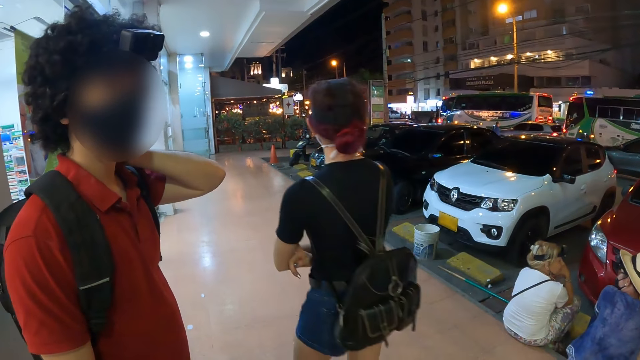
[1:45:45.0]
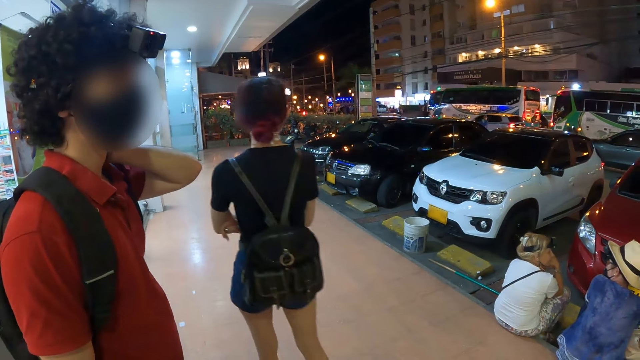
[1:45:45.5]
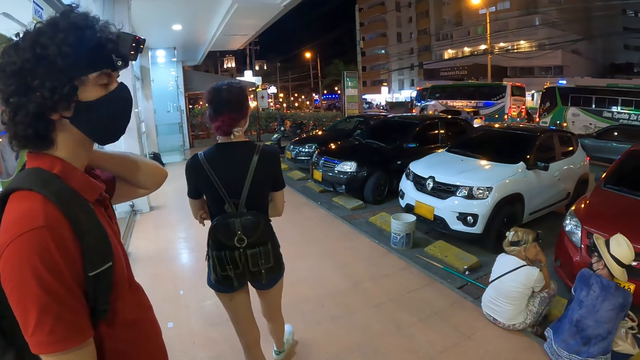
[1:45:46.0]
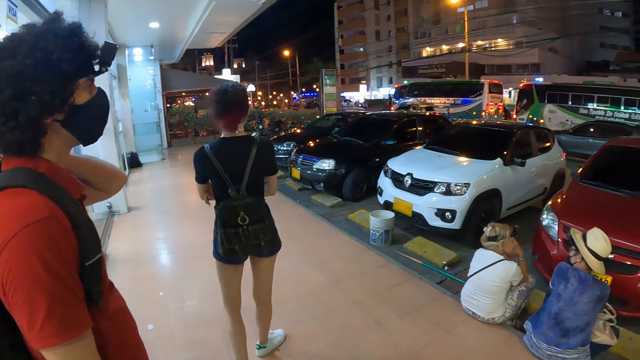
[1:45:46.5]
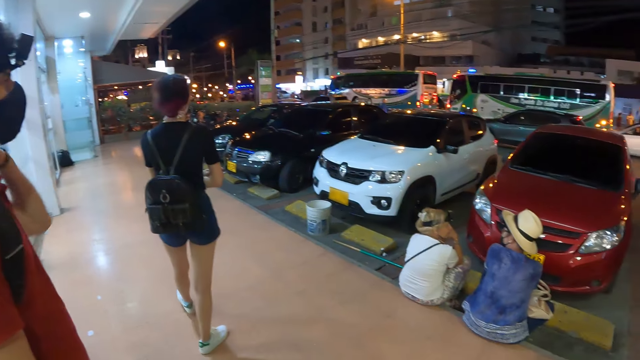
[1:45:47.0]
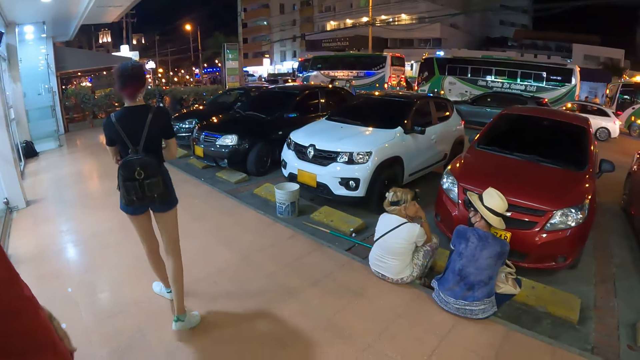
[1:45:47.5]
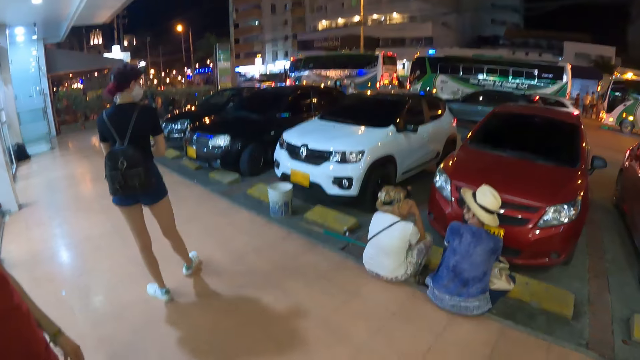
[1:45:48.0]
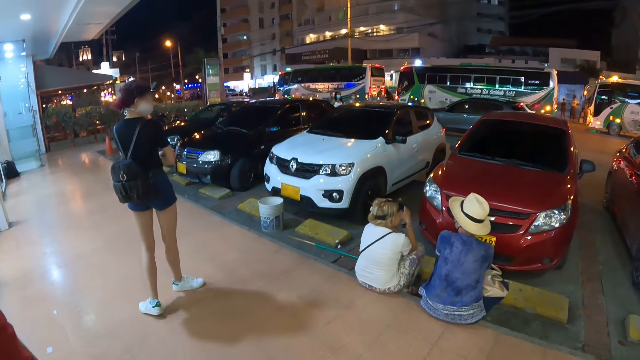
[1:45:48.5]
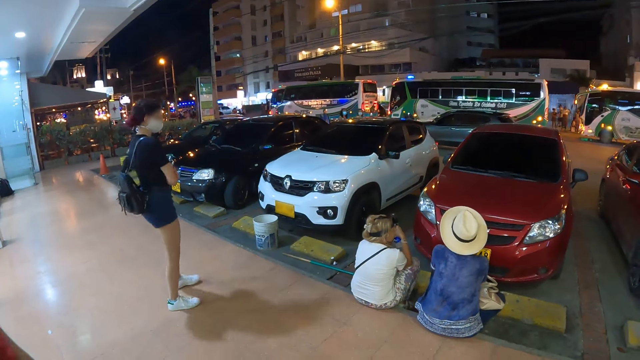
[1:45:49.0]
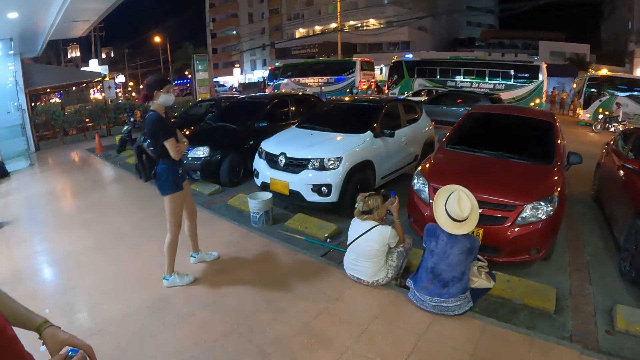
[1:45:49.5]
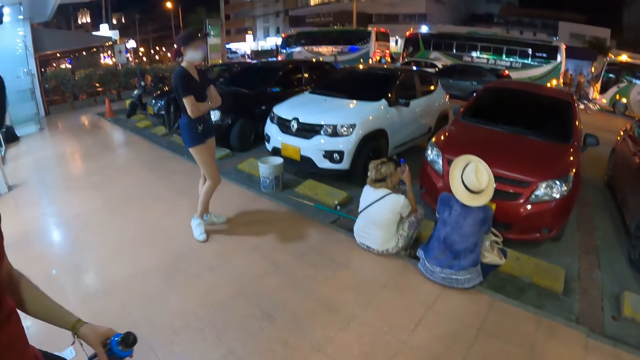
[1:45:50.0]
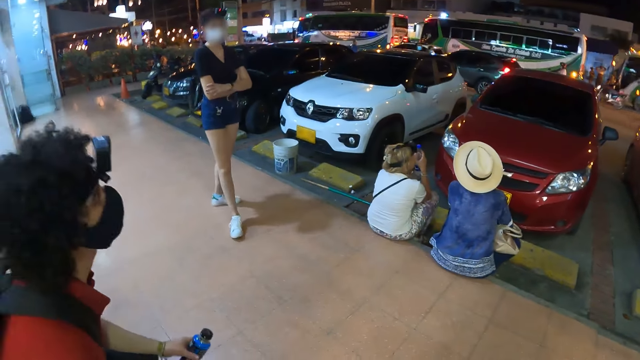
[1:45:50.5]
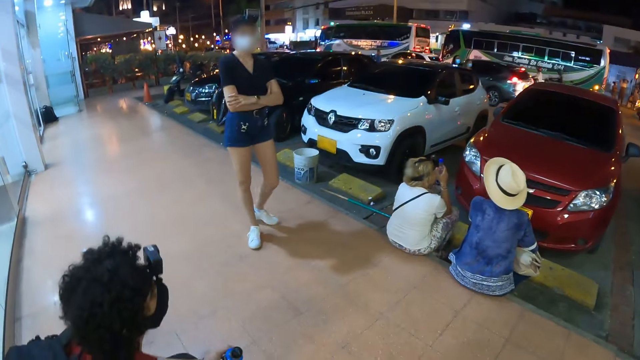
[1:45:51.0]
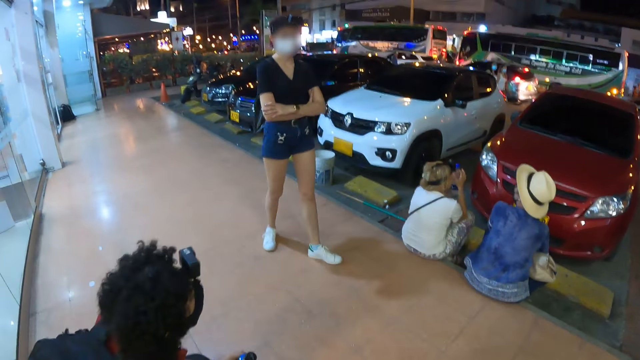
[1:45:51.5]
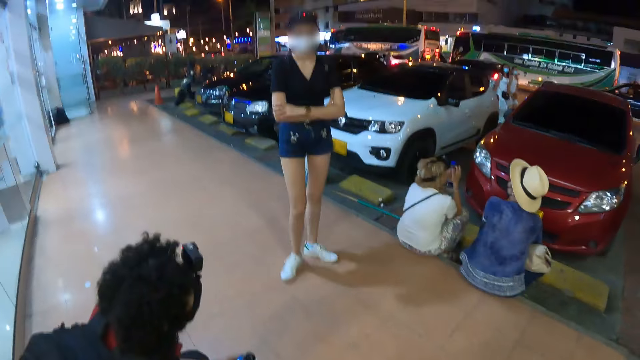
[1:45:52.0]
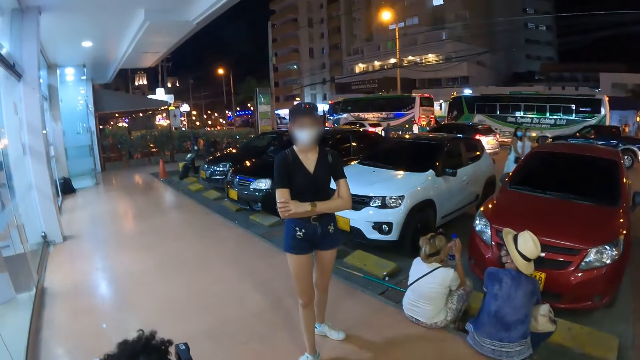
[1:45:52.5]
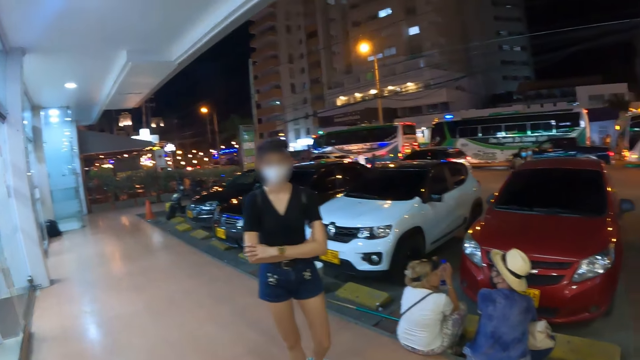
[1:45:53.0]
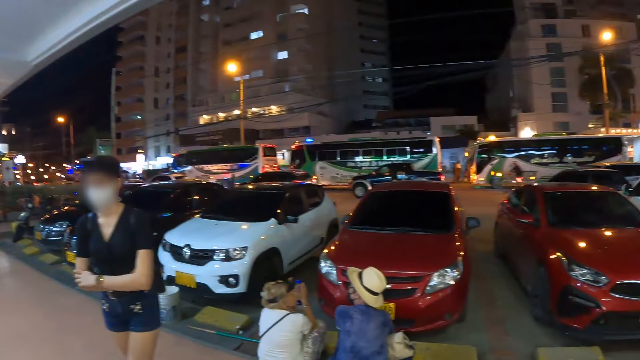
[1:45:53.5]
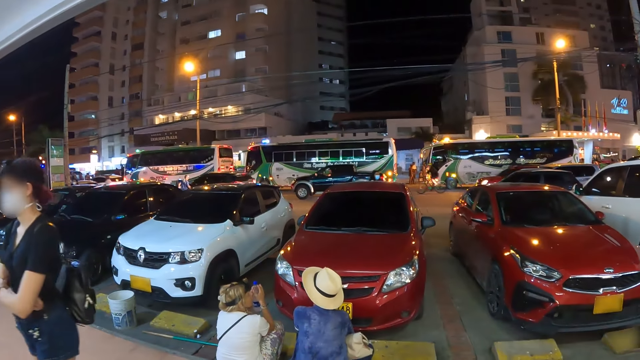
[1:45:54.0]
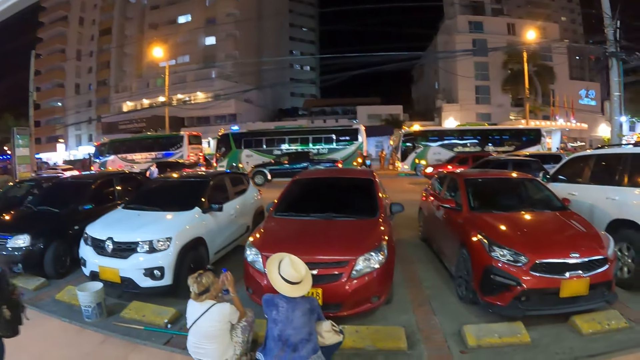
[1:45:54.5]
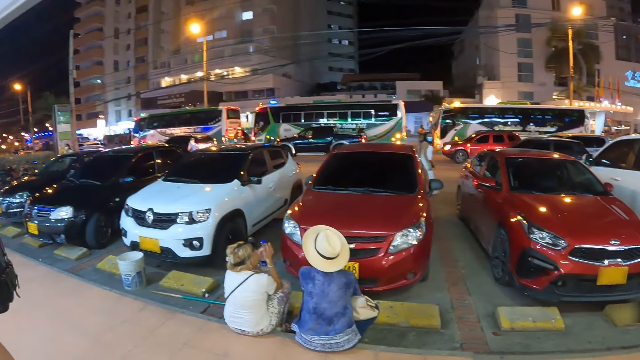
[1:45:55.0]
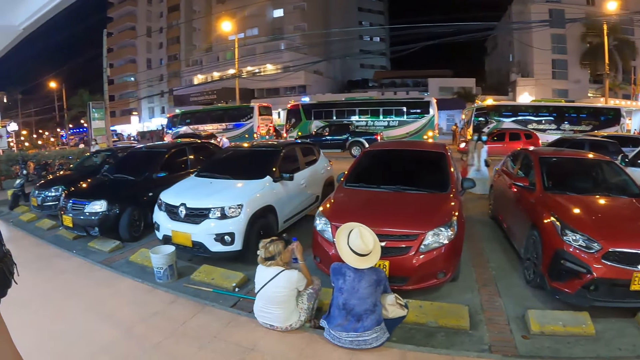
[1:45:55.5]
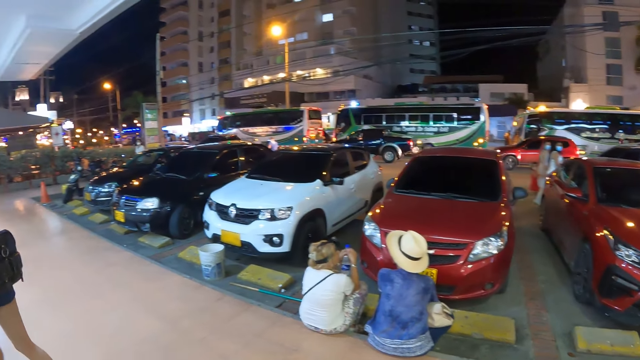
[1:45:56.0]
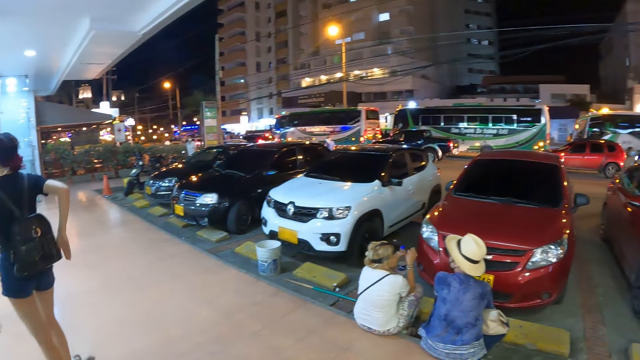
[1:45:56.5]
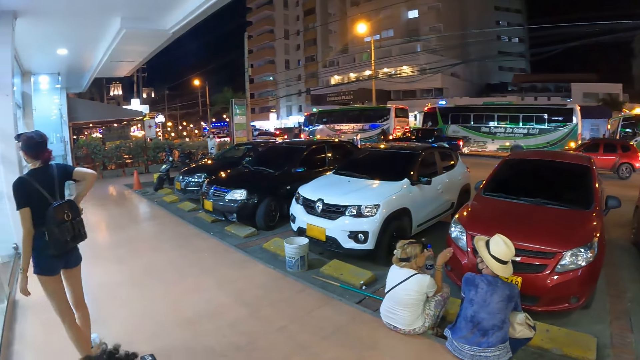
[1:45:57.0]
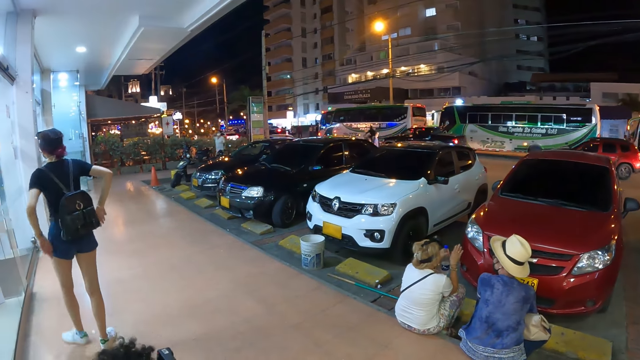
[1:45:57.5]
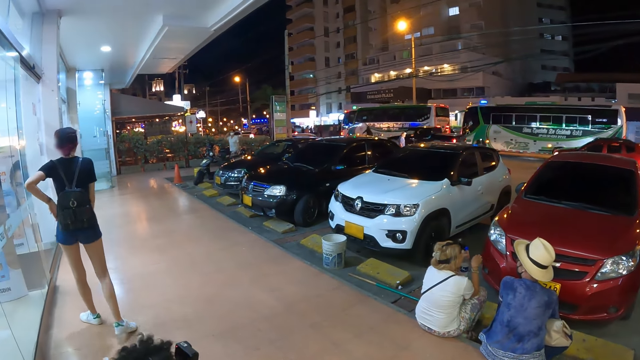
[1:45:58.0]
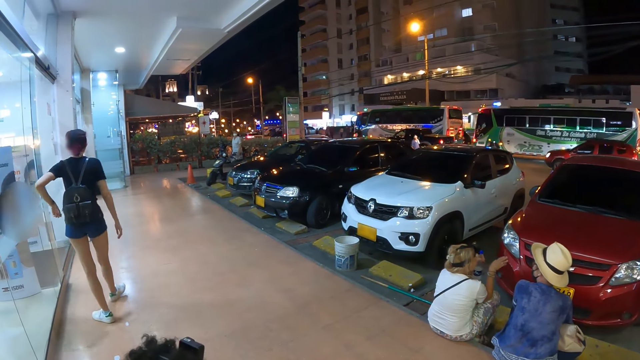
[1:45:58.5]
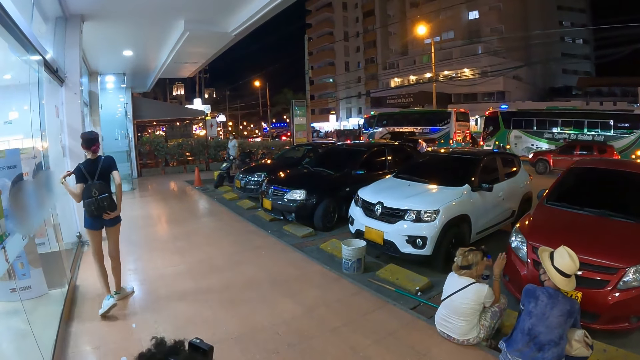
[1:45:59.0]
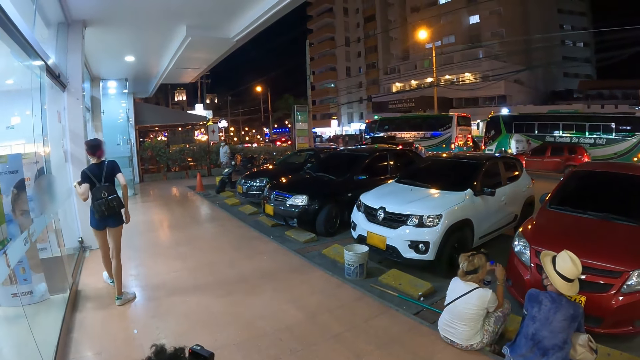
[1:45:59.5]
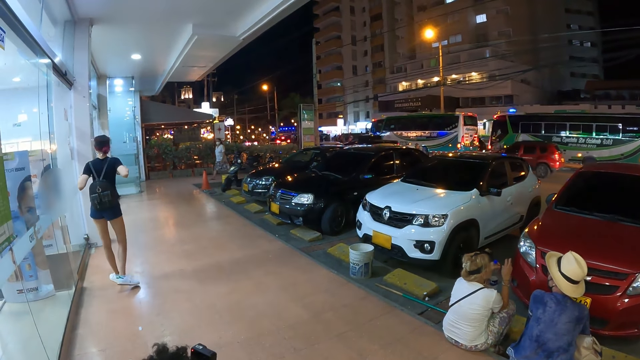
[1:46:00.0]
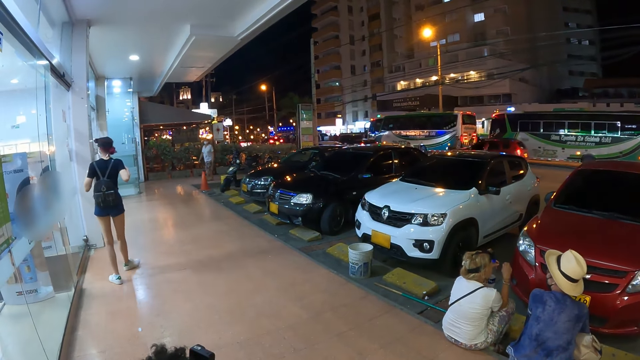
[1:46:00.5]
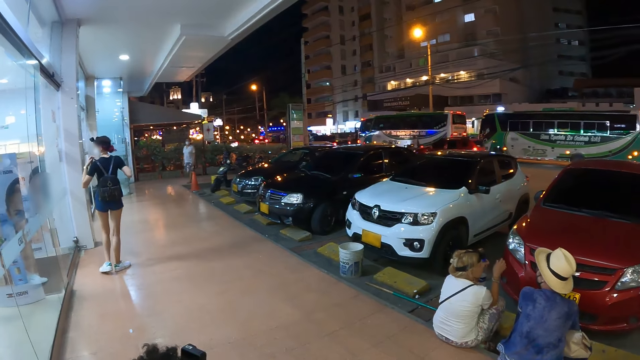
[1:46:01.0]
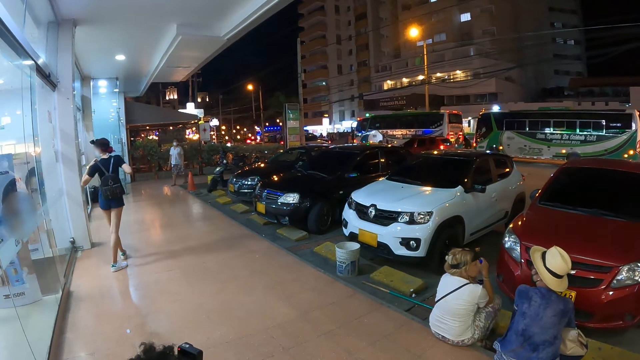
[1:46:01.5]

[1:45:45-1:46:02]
The woman walks around on the walkway. The man stoops beside a wall. The woman adjusts her backpack with her hands.

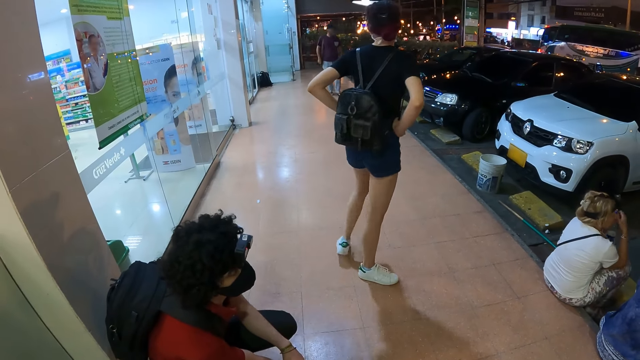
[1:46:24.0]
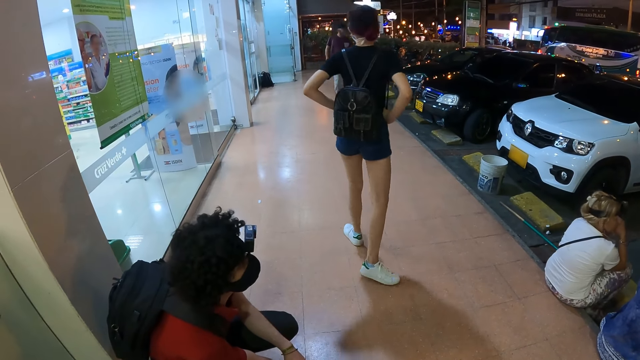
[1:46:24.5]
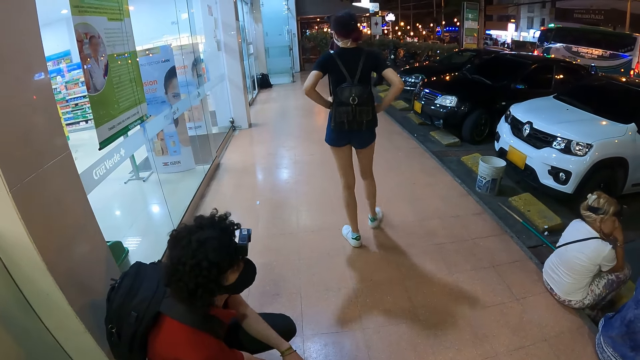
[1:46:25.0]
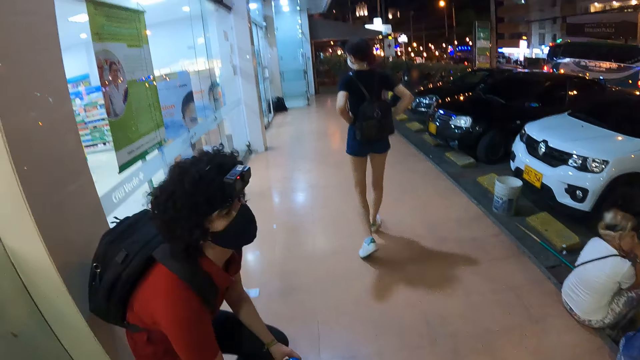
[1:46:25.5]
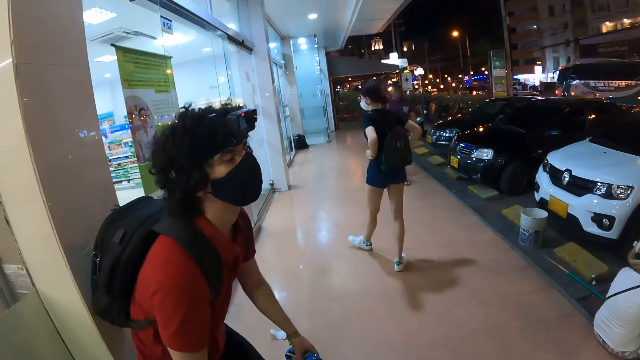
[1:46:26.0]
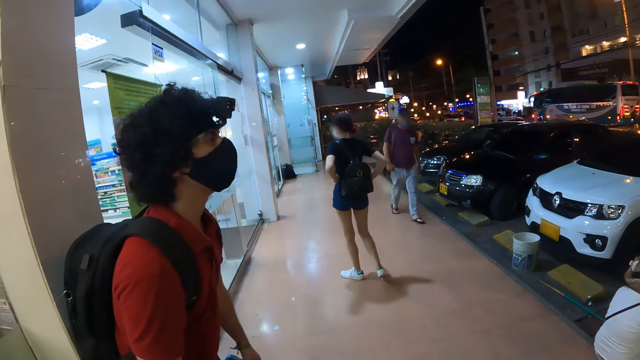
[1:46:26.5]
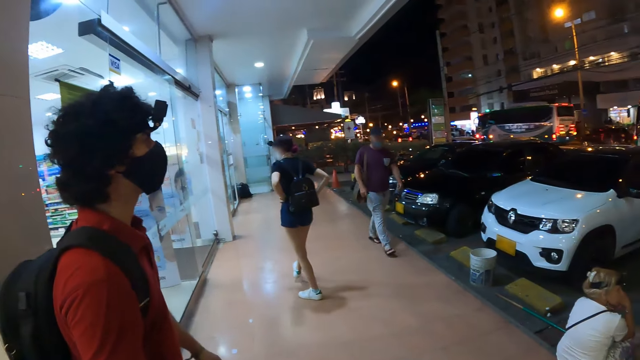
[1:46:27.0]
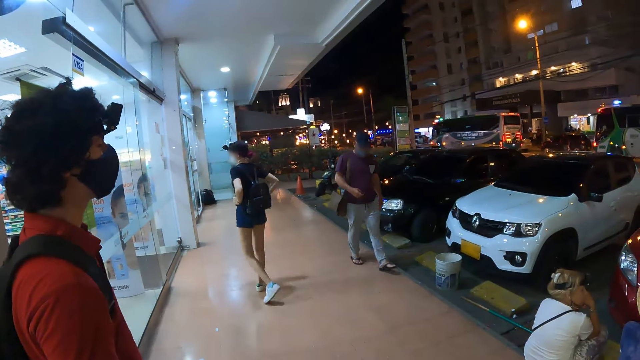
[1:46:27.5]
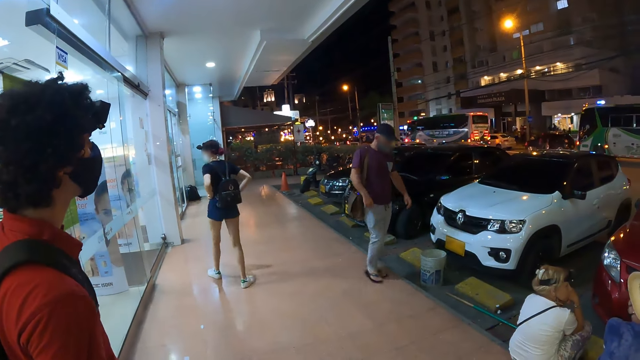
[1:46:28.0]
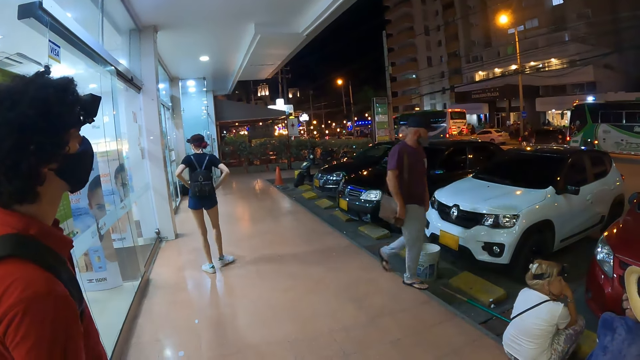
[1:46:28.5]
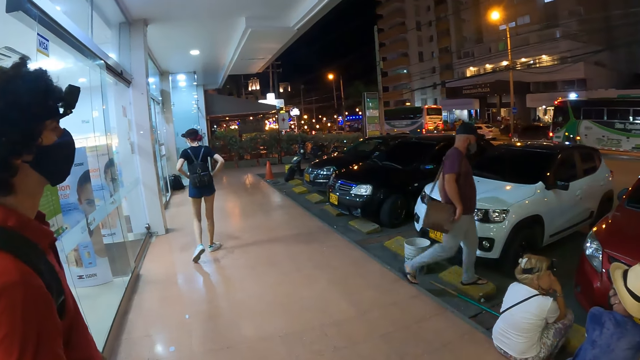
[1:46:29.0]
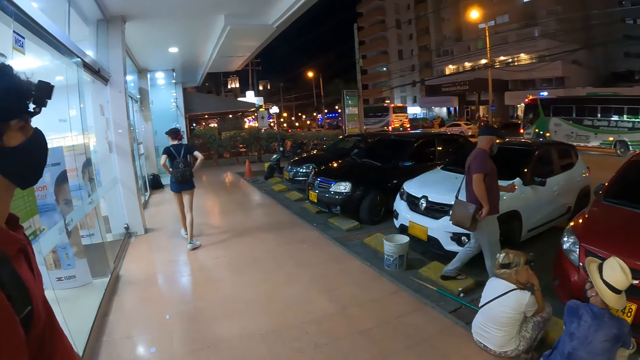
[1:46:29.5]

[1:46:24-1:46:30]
The man stands upright beside the wall.
